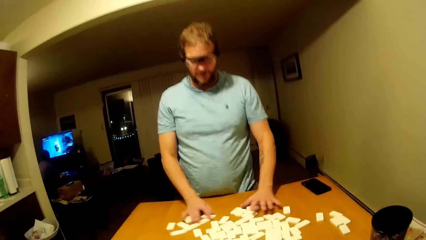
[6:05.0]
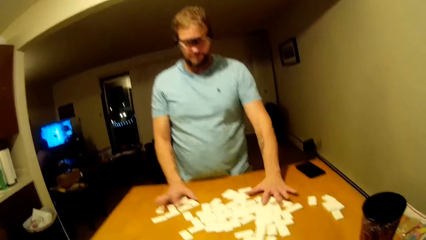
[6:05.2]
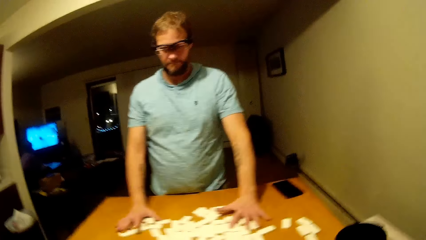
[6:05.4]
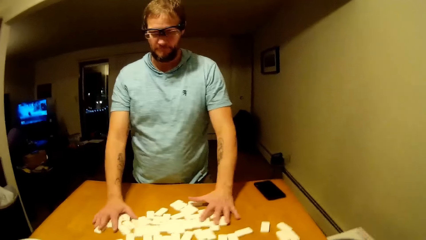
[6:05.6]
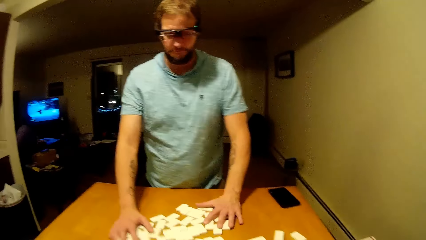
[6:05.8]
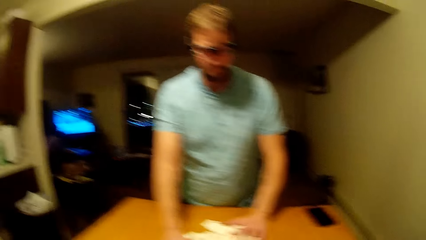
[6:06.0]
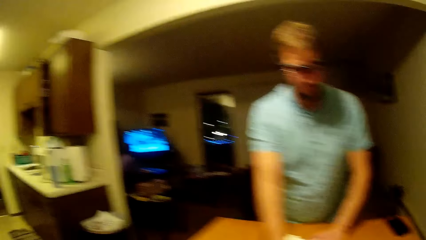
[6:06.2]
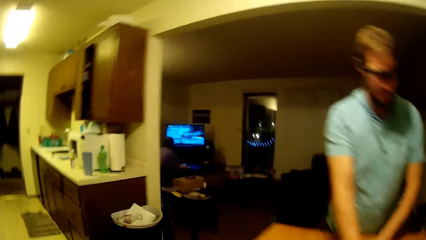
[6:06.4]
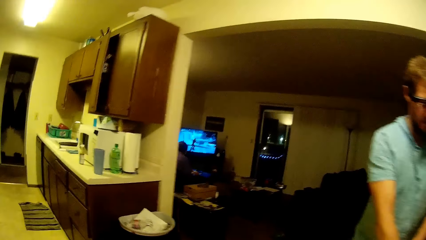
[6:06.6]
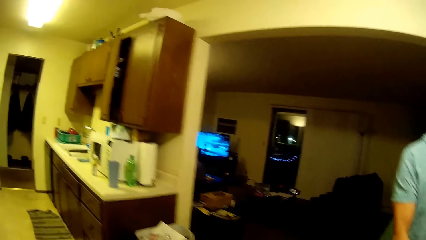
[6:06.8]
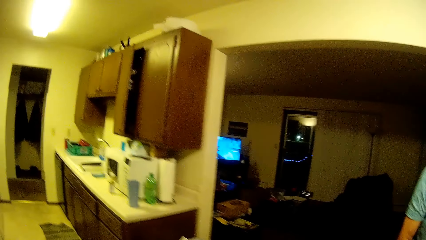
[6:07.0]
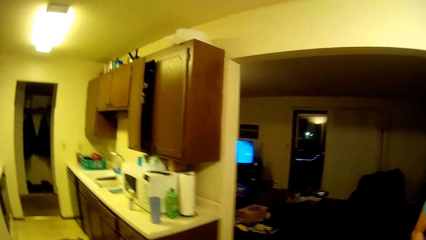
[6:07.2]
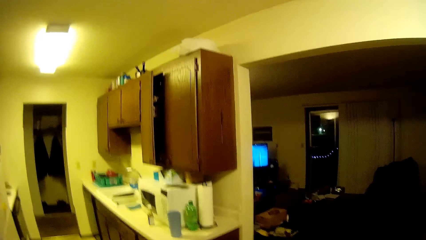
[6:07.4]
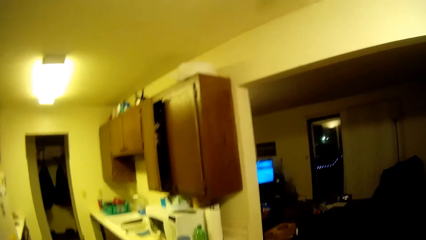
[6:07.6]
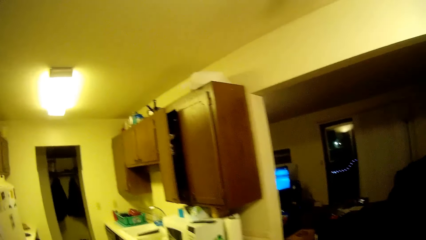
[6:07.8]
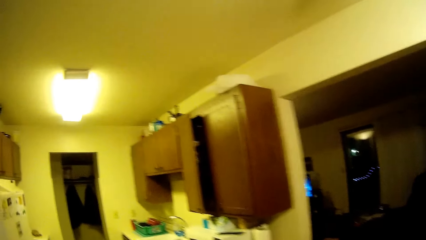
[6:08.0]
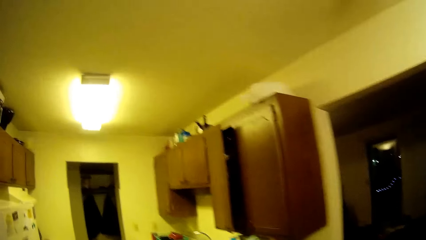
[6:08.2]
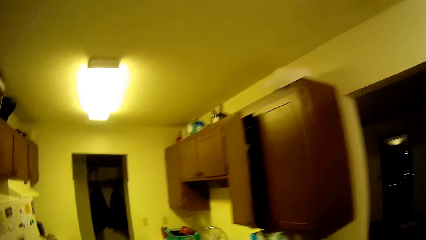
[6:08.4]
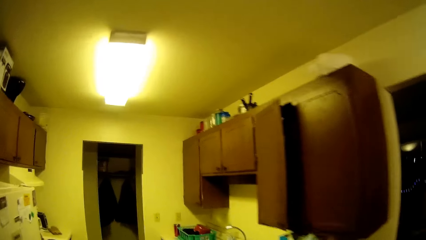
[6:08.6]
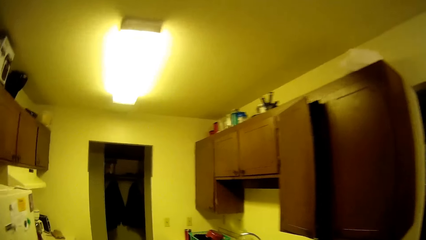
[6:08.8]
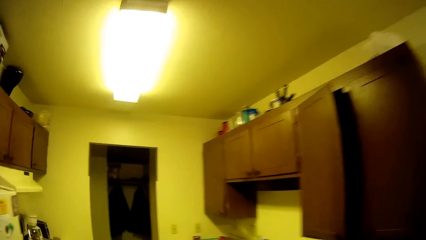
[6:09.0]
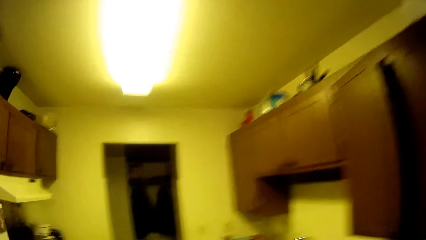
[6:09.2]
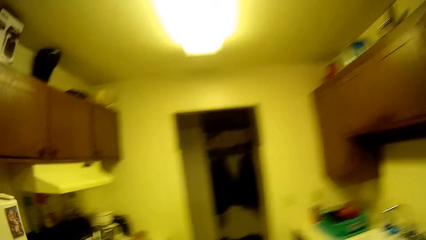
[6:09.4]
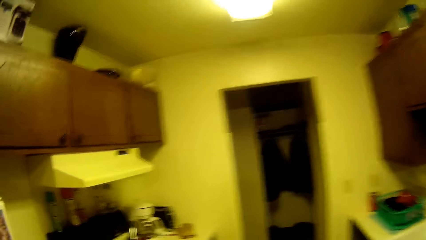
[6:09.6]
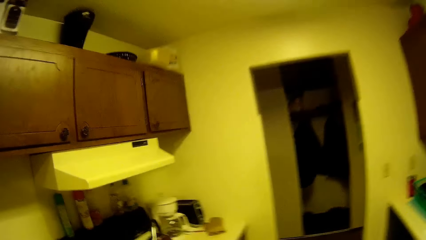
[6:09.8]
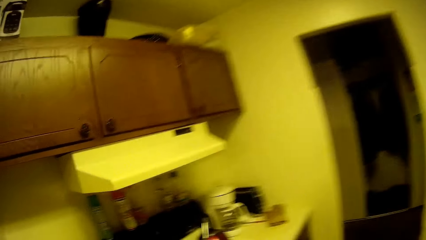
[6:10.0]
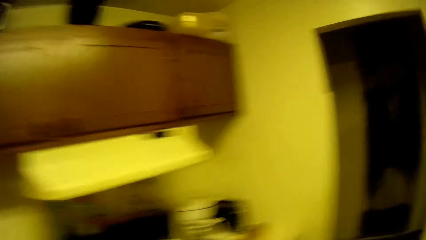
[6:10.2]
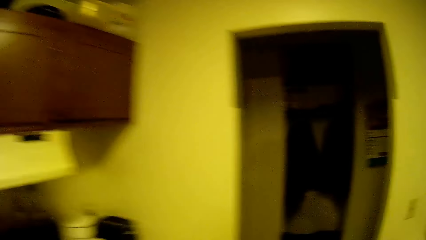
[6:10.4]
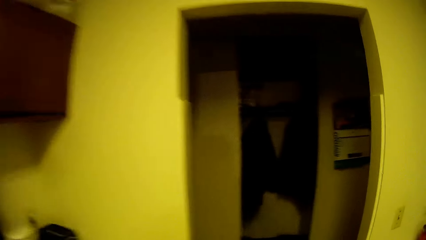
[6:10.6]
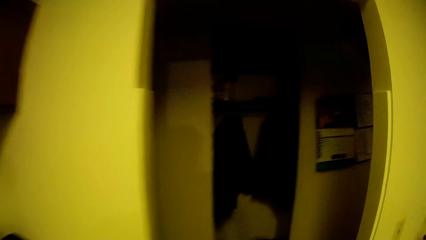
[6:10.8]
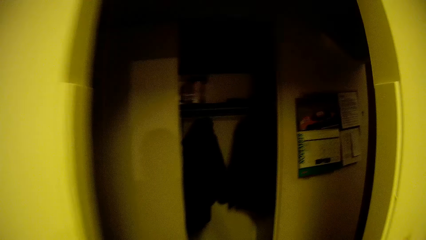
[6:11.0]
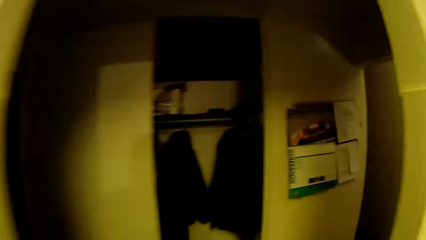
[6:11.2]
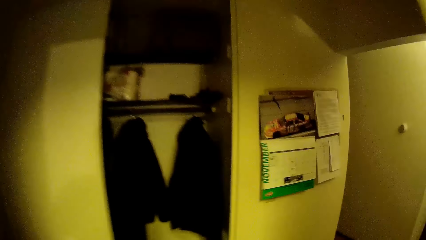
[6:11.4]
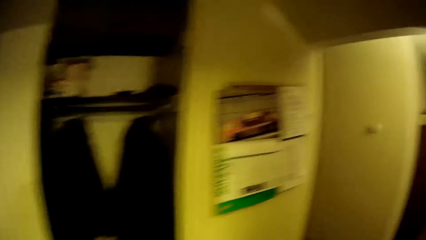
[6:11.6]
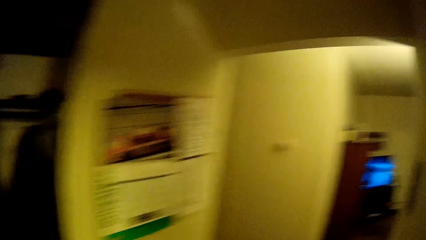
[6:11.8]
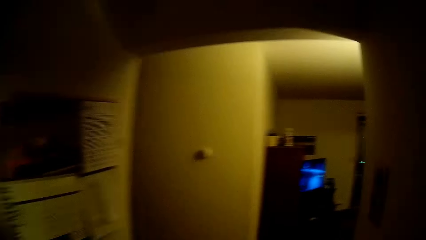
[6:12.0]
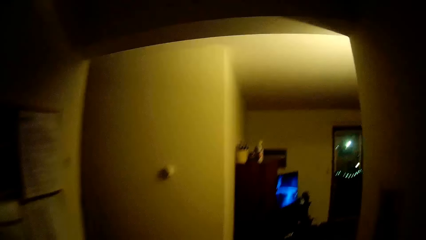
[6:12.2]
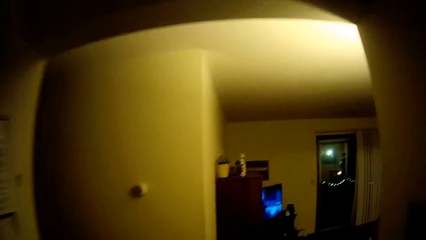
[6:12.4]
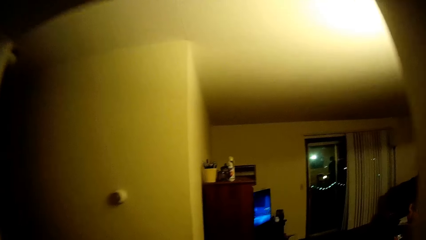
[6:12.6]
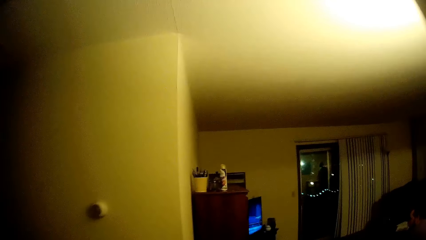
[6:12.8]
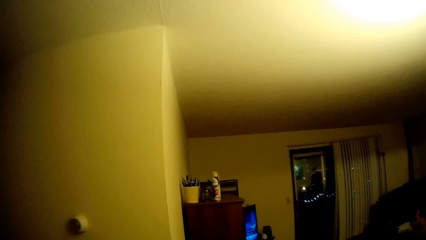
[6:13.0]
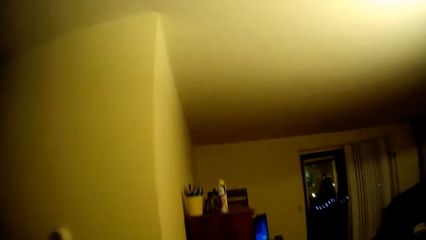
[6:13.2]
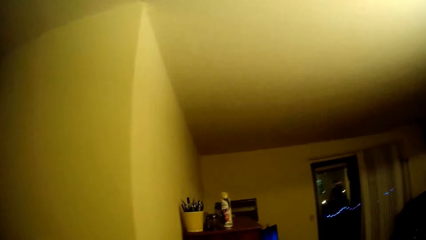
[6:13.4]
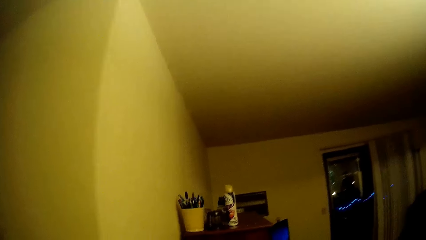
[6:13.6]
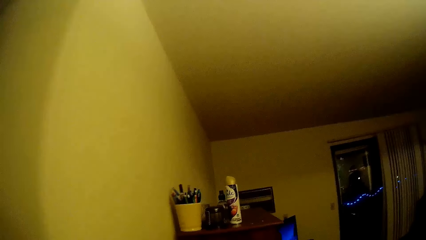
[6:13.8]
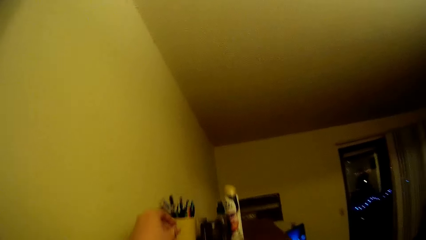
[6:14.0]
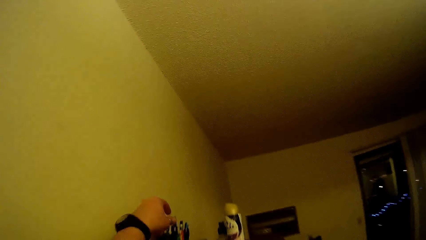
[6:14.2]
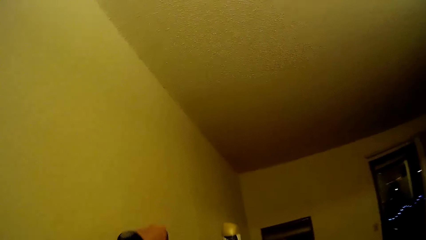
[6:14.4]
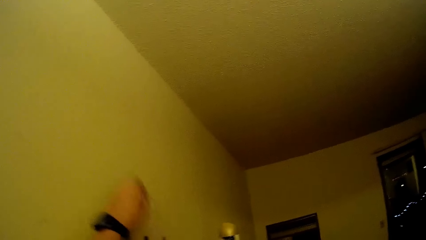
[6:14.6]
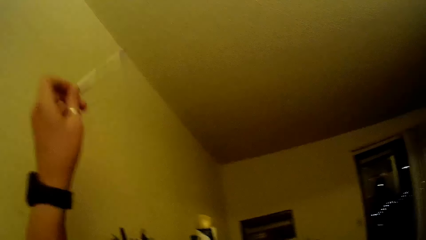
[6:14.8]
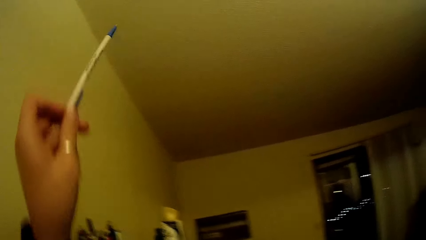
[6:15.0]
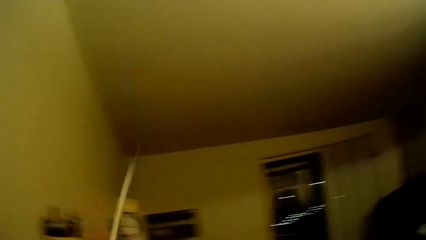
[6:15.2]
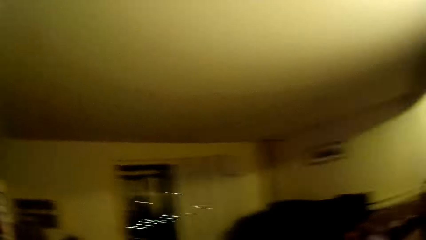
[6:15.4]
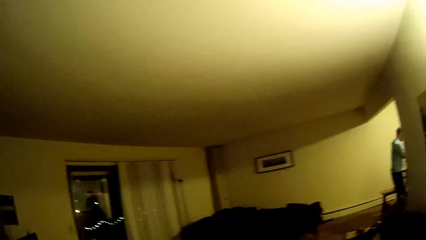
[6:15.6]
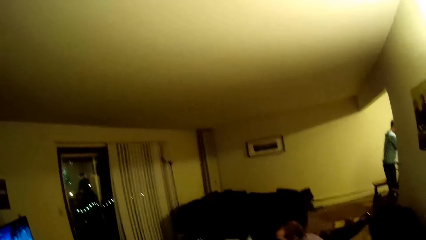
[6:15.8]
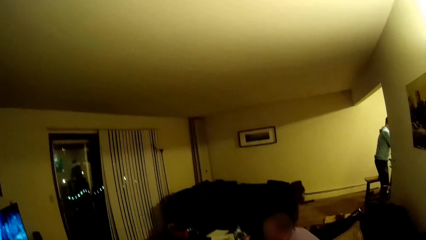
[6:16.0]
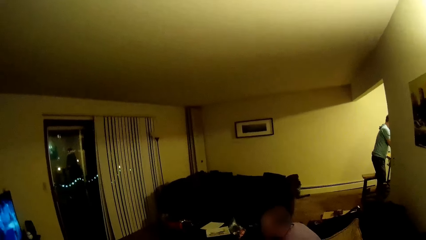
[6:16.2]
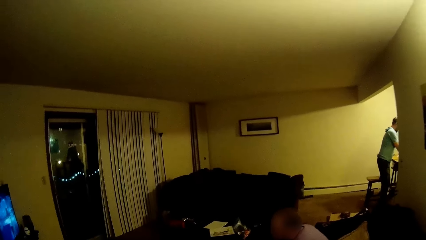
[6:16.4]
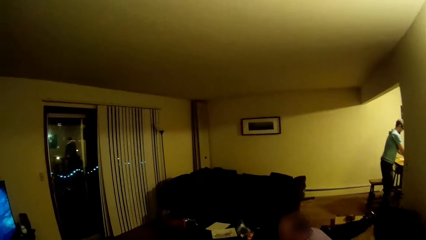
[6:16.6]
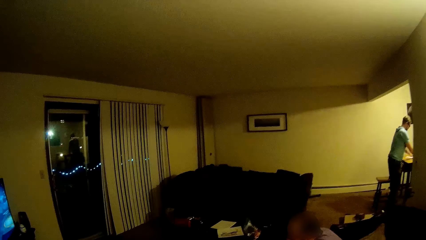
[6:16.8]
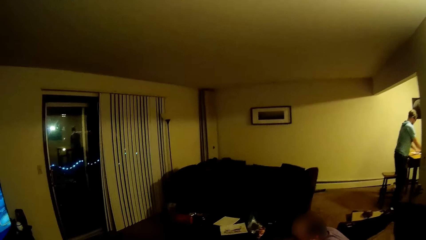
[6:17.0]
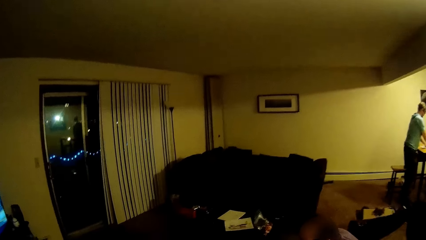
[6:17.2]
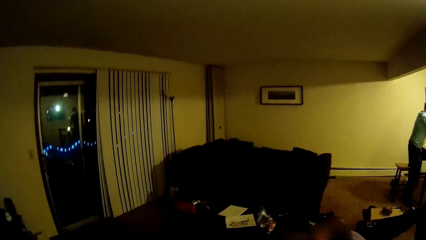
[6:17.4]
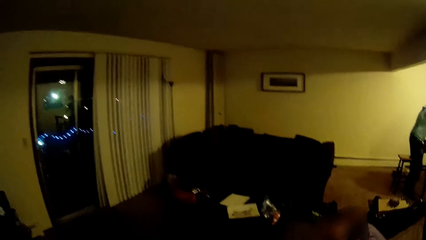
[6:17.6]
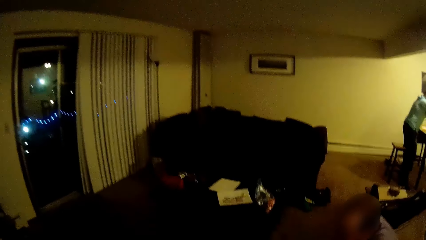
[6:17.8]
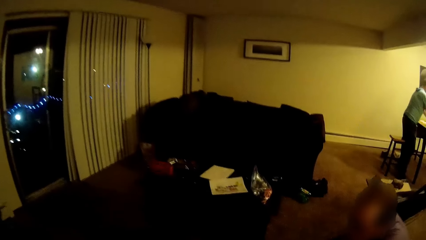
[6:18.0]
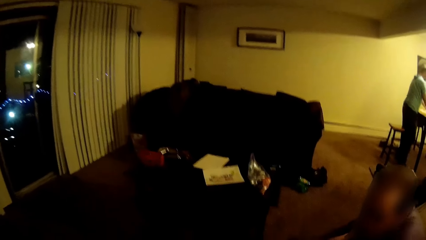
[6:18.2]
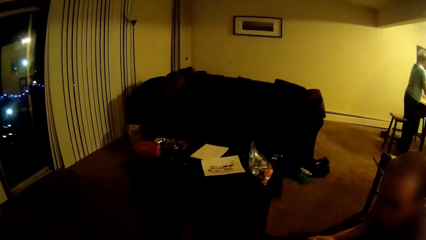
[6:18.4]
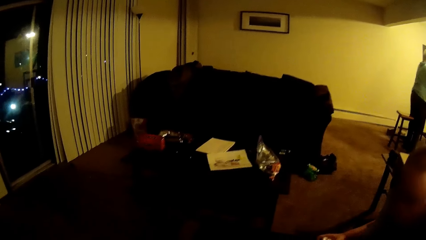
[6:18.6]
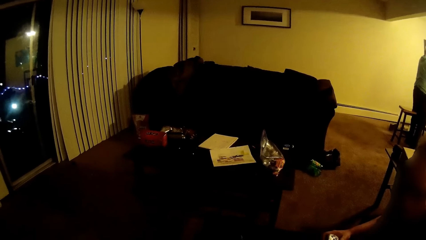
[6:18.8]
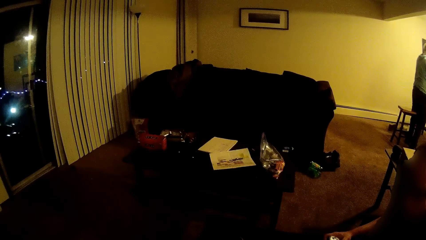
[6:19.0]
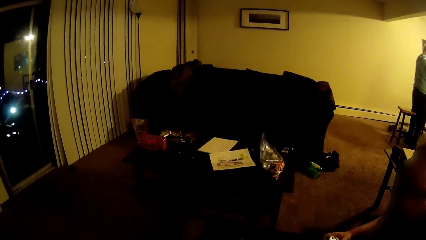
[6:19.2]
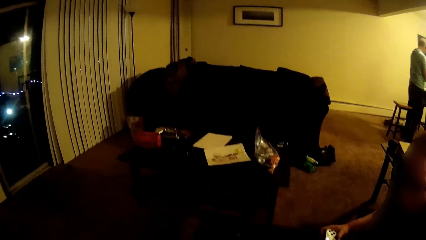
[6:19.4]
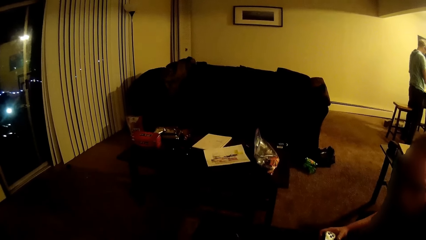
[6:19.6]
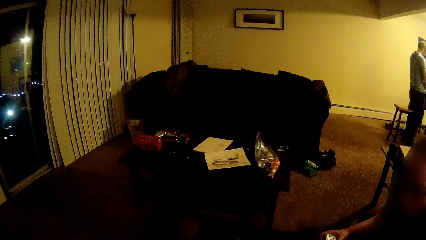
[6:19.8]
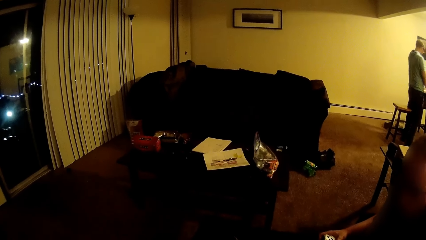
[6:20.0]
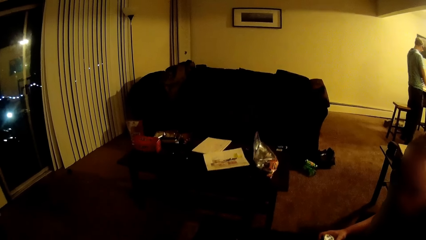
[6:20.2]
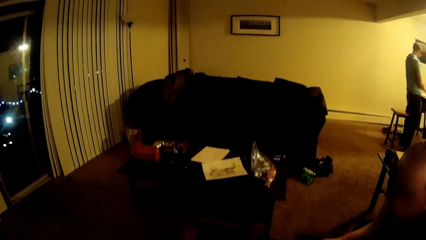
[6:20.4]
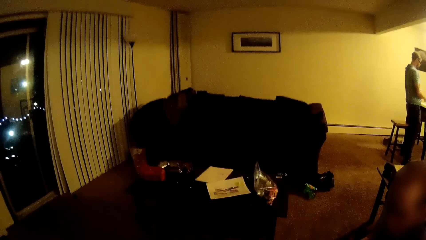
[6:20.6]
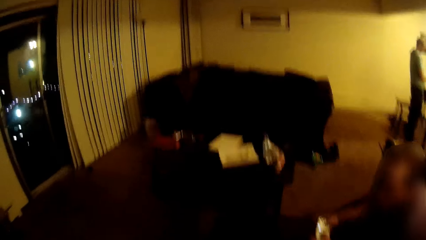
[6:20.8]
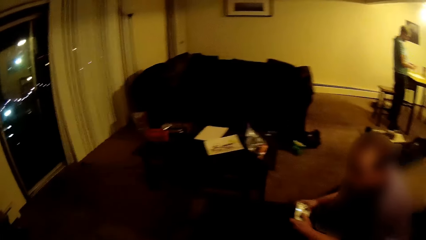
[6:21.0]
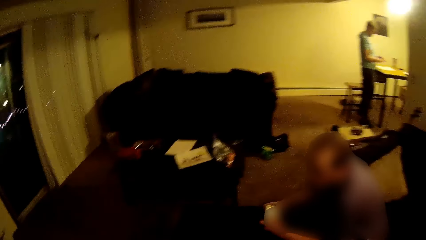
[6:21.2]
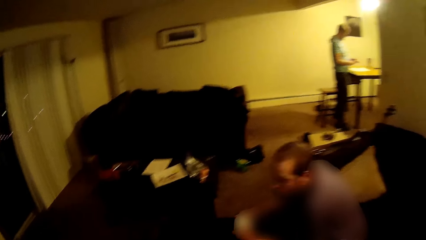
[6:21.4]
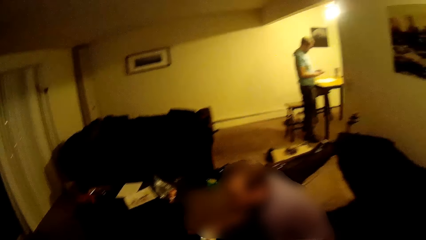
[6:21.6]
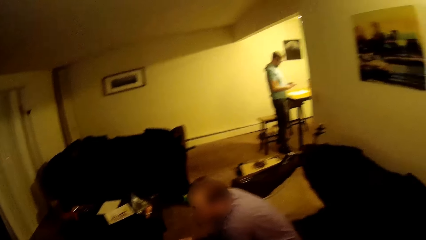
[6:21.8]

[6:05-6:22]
The camera wearer walks around the house. They pick the pen from the container. They walk around the house.
